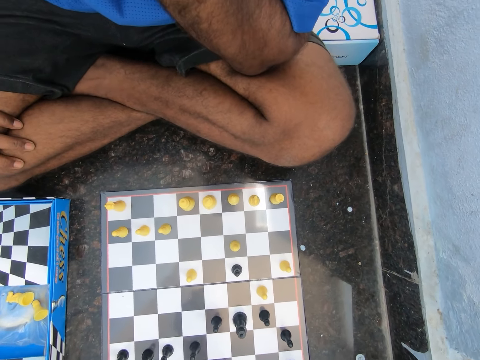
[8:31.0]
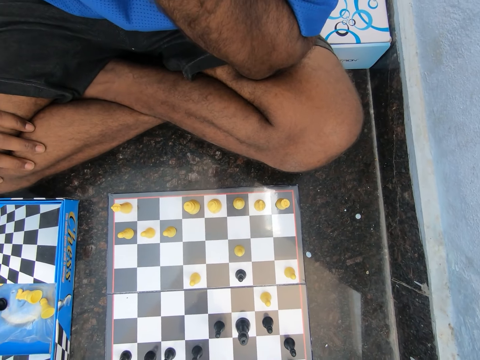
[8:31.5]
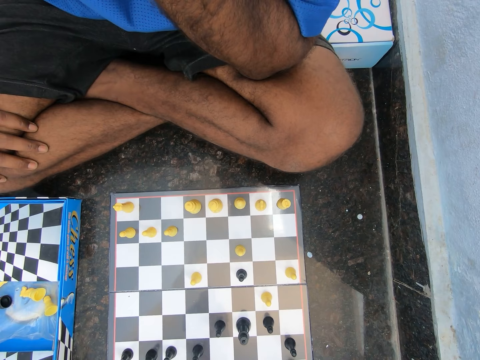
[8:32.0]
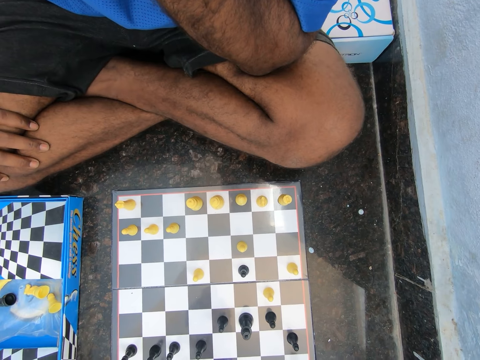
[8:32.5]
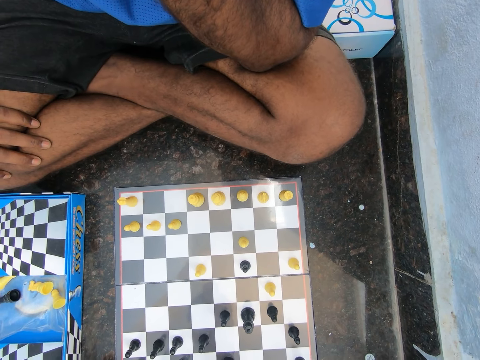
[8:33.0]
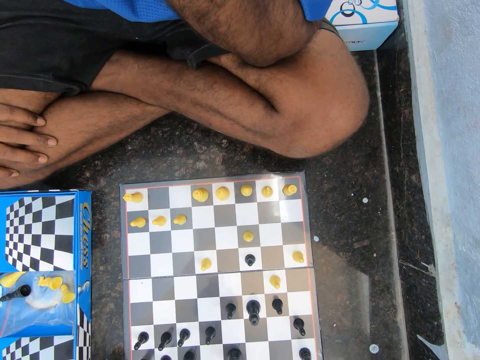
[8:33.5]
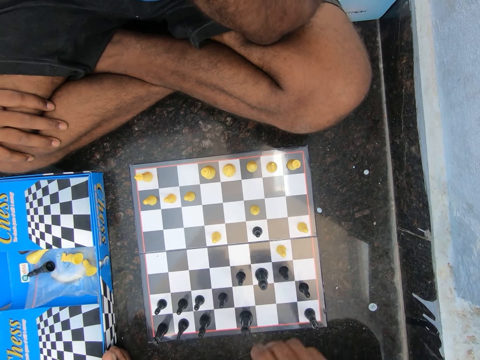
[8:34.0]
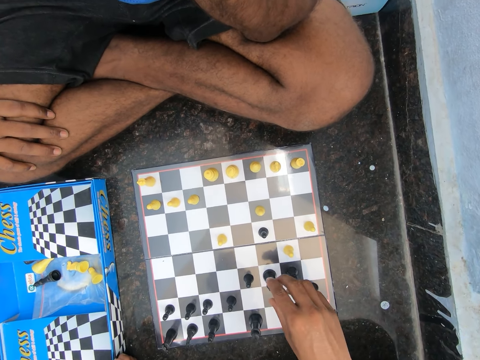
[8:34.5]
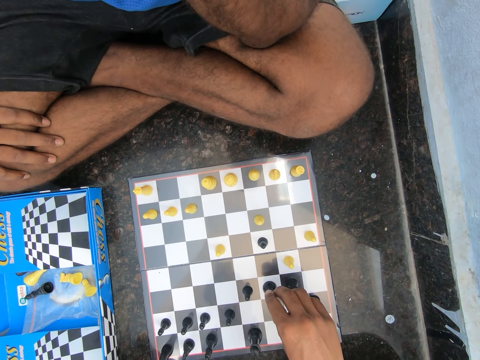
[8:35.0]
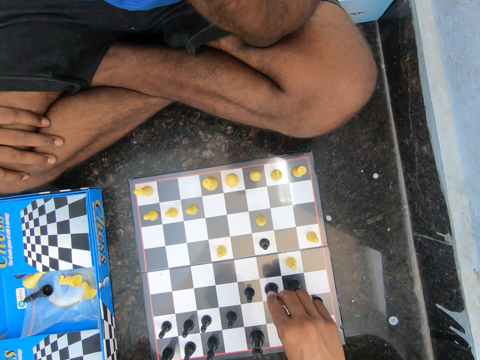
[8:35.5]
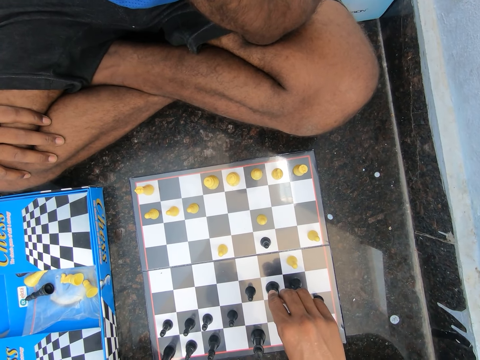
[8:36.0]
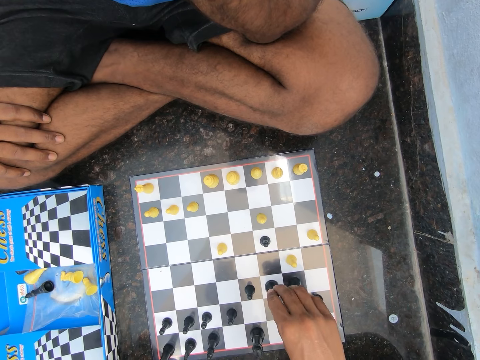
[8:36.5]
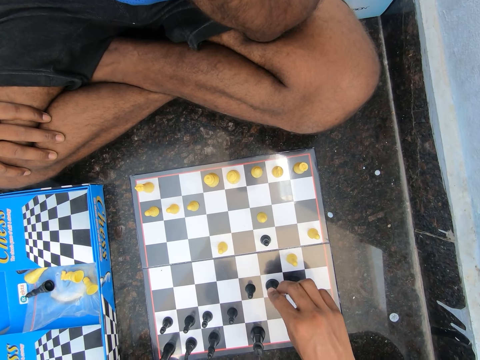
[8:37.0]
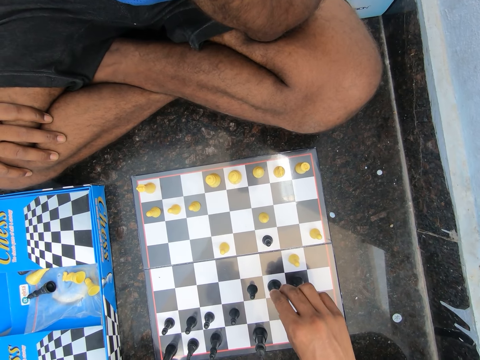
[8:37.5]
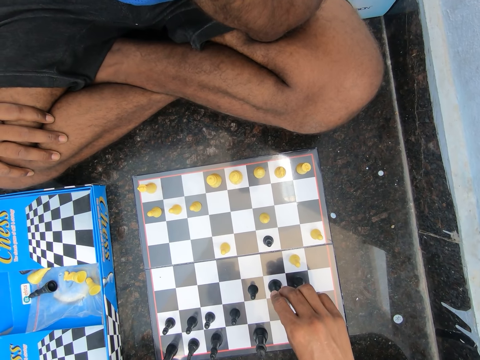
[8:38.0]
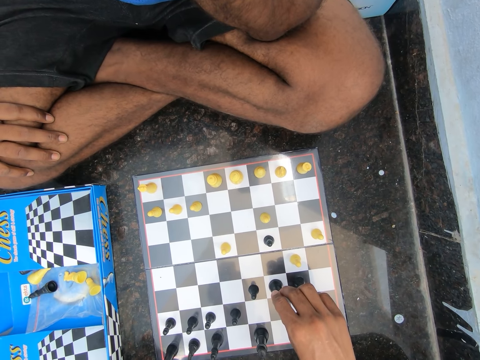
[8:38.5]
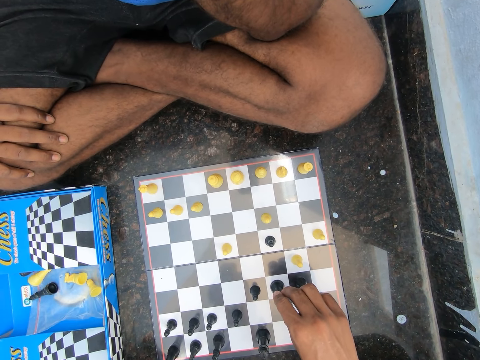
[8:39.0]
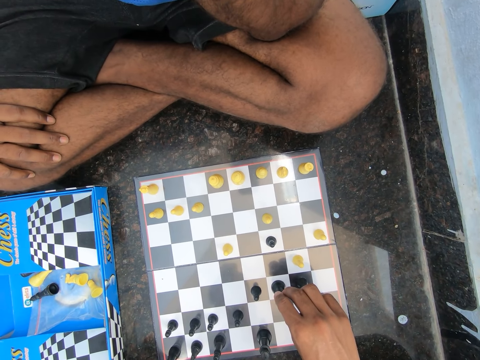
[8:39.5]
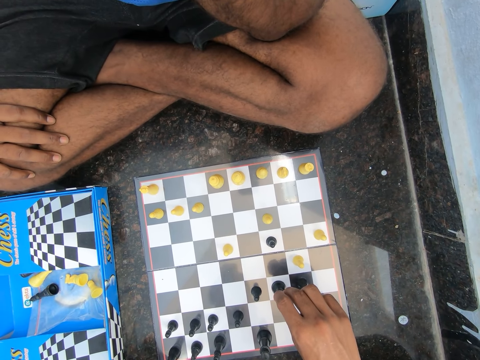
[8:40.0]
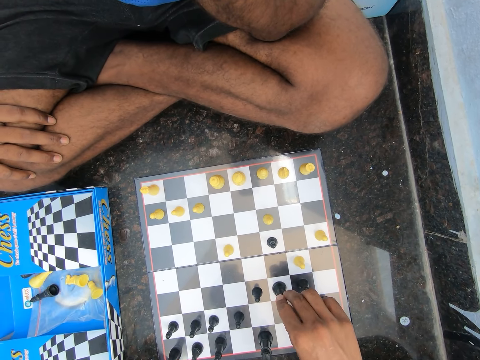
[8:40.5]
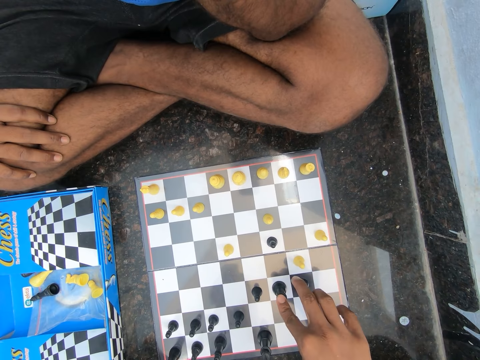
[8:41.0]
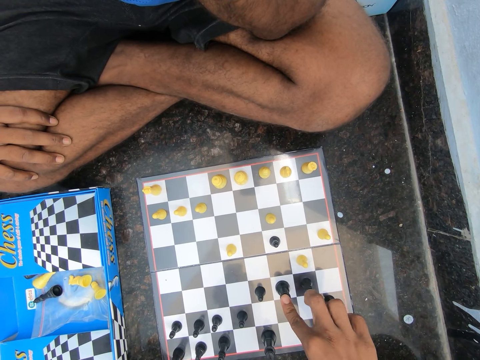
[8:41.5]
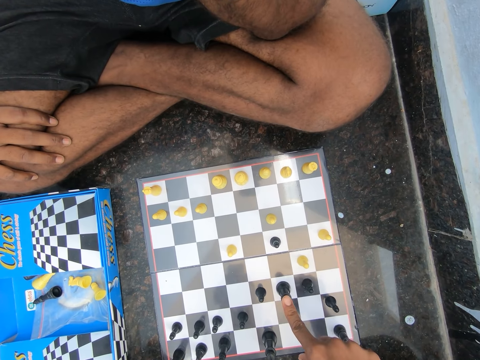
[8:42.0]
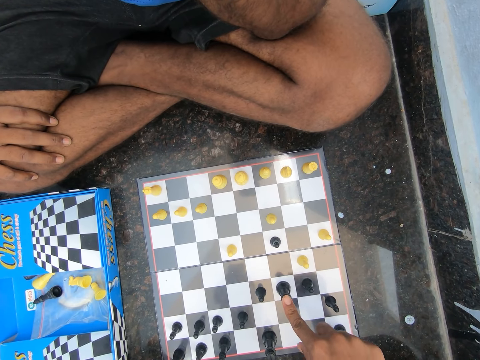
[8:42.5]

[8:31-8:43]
A man holds the chess piece. The camera wearer plays chess on the floor in the room.

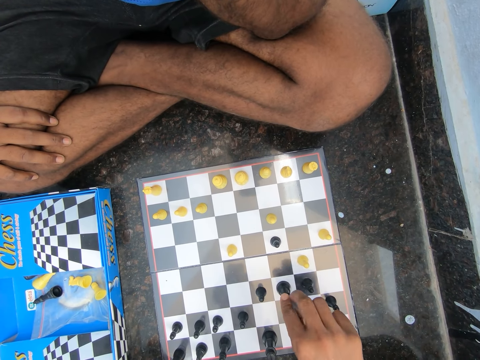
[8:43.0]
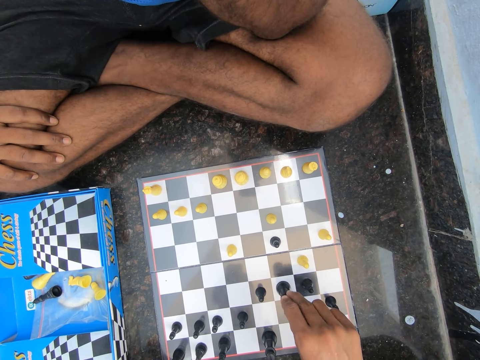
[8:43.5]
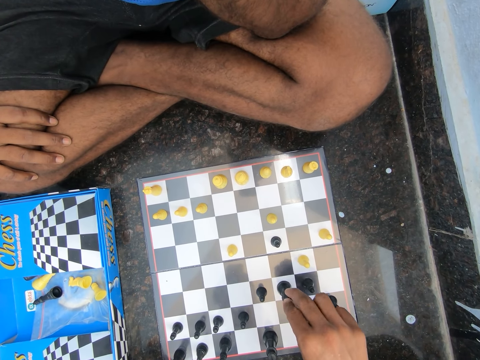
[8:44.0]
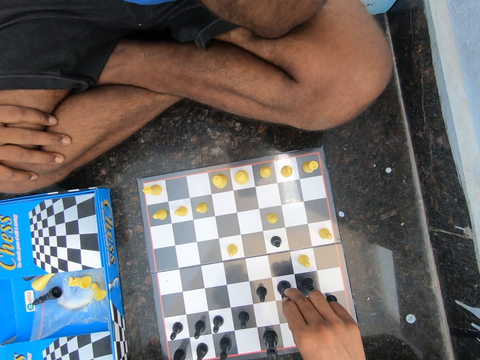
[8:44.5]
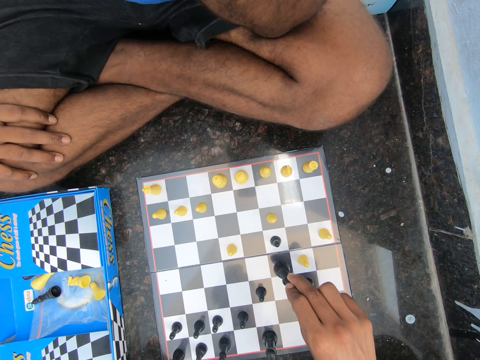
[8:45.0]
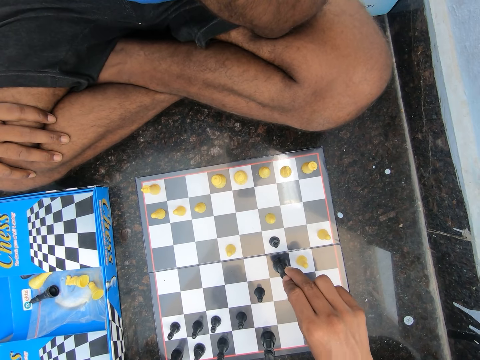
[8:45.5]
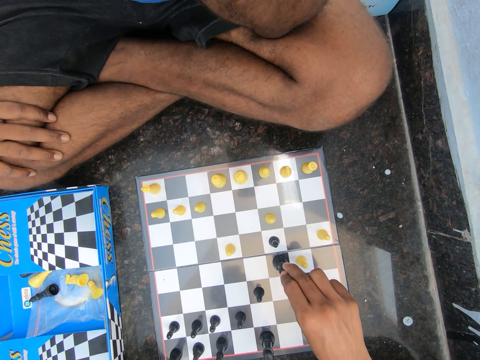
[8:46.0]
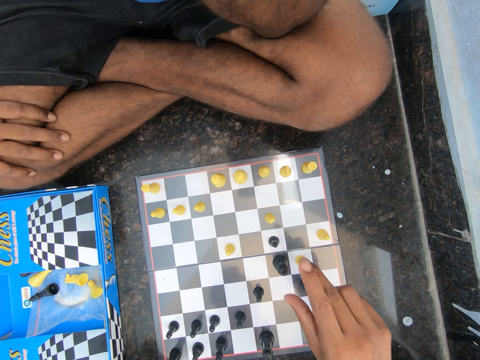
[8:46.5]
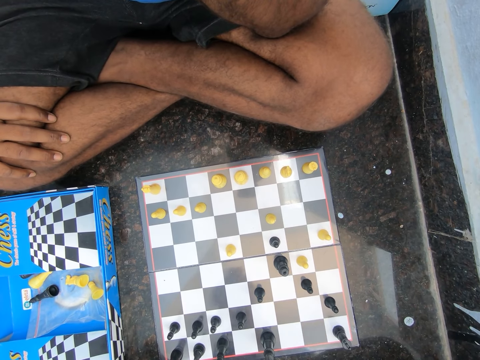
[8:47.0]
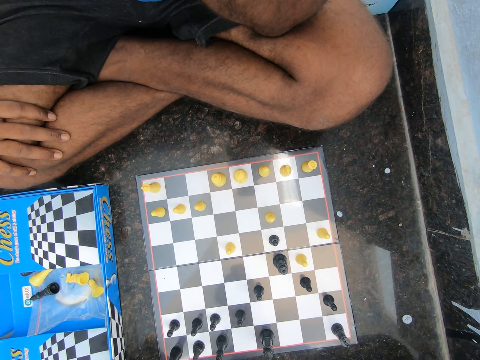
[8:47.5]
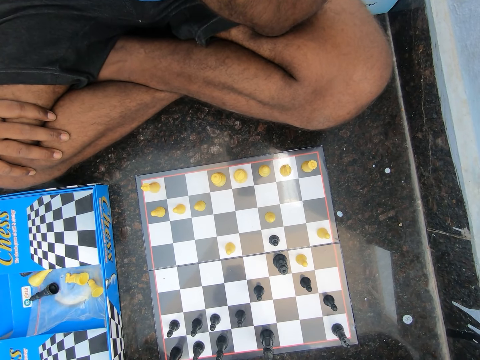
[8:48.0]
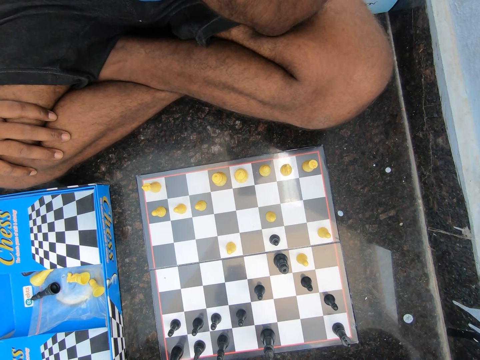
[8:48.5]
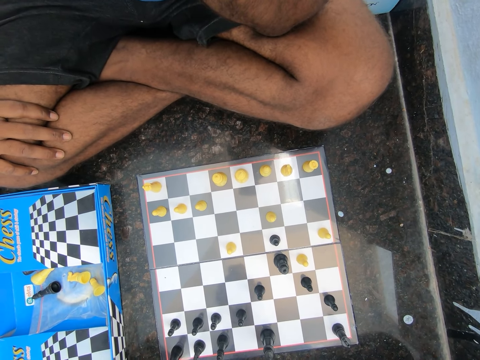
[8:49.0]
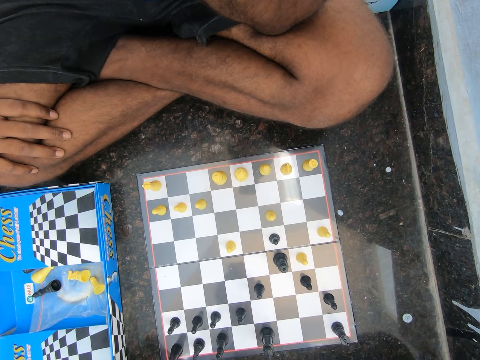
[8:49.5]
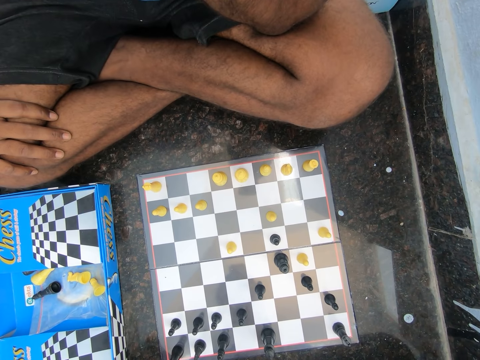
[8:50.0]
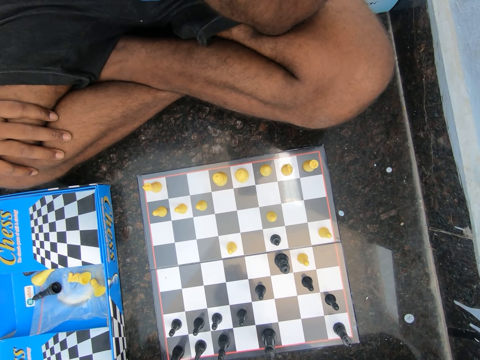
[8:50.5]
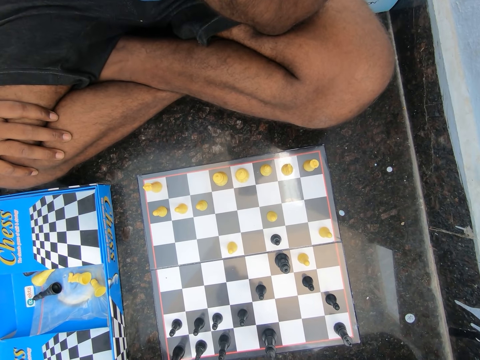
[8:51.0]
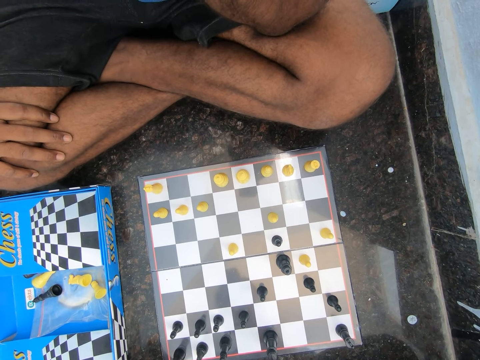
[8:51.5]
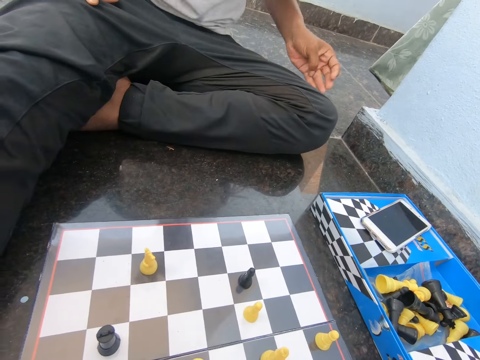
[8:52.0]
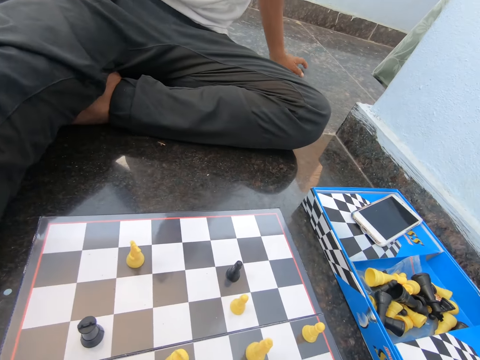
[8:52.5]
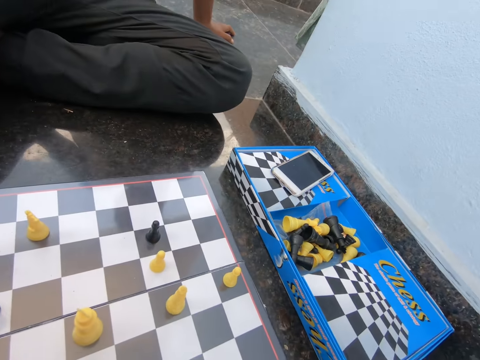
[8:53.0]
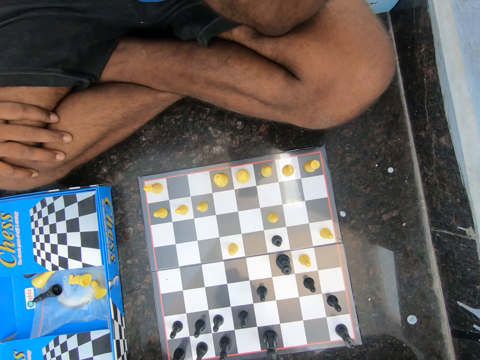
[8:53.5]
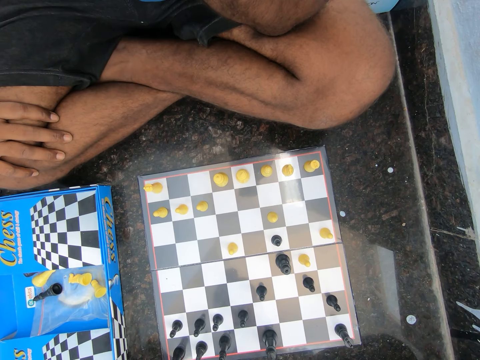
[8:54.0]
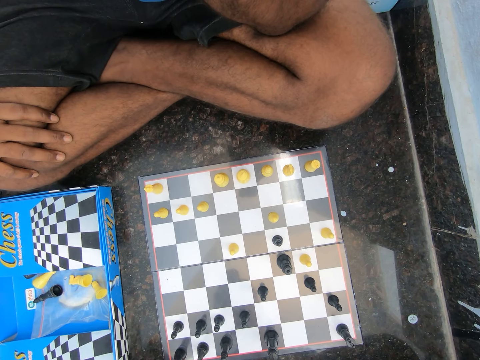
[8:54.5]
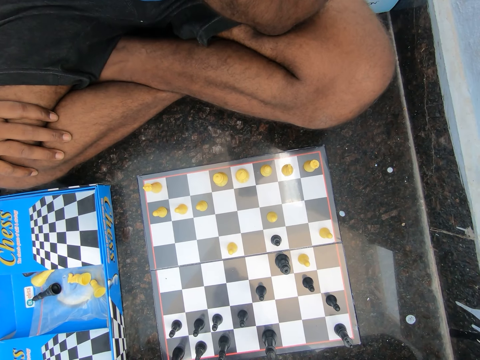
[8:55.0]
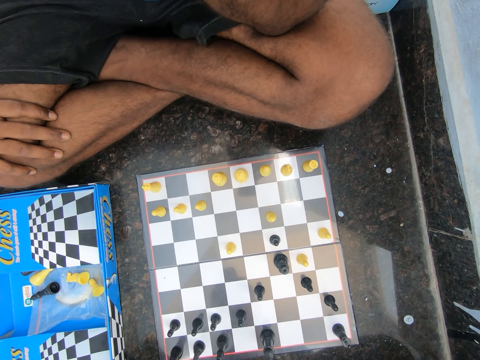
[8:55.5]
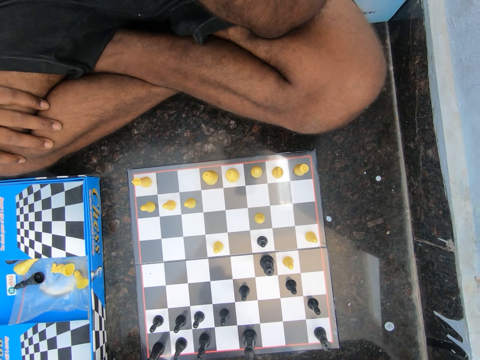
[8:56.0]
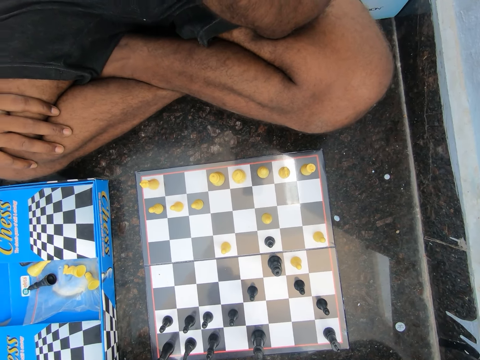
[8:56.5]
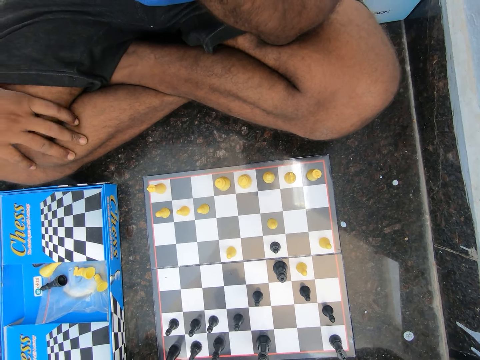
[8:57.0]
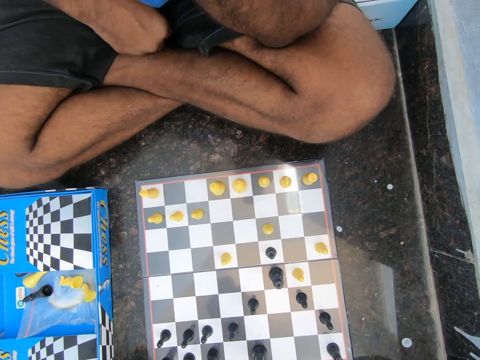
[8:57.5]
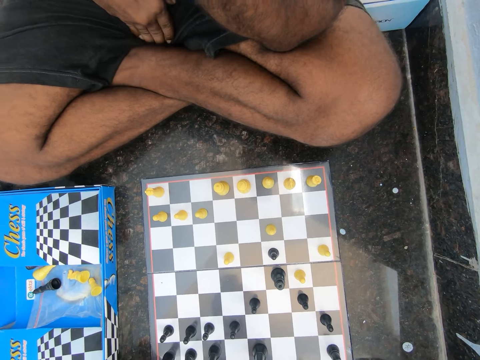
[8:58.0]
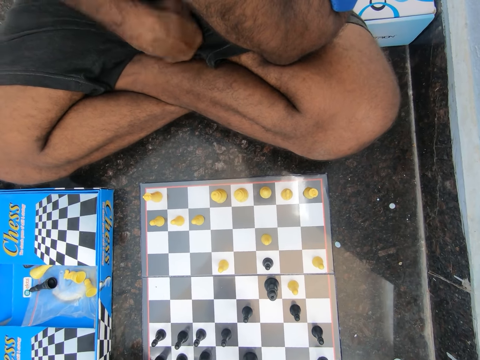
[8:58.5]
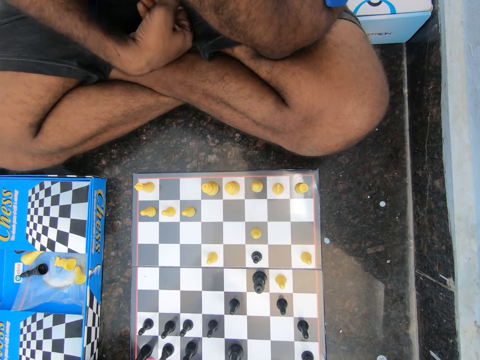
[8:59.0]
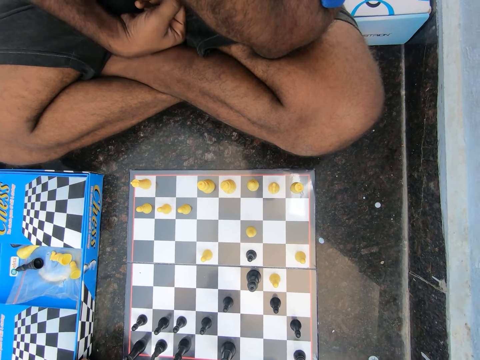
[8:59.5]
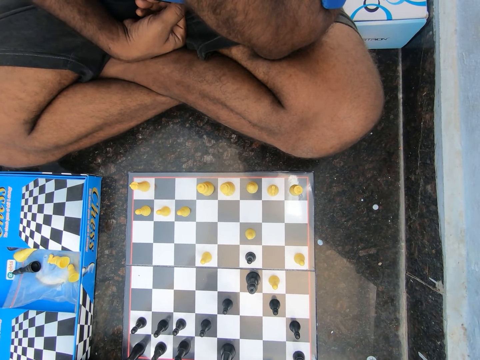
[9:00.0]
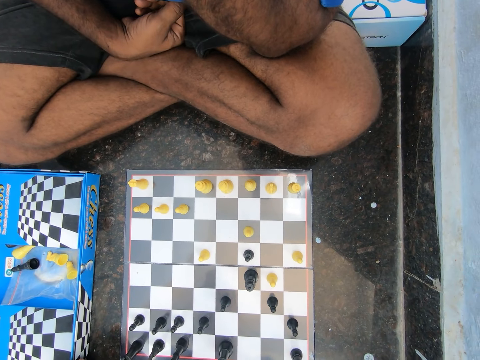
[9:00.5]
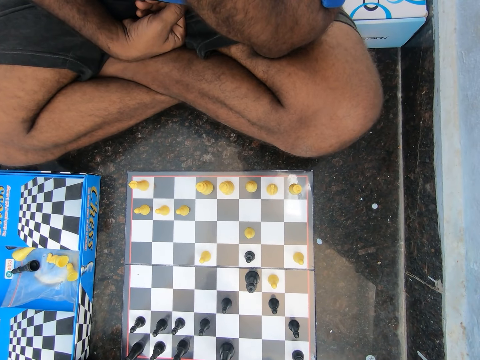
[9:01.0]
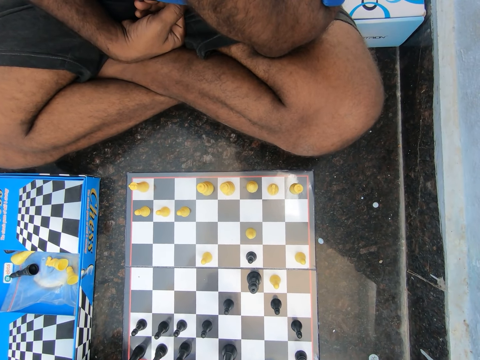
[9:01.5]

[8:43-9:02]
A man lifts the chess piece and drops the chess piece.
